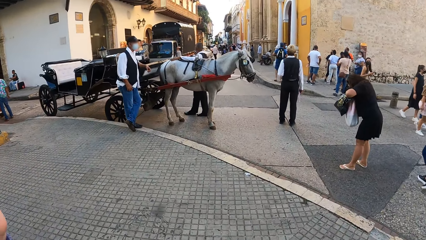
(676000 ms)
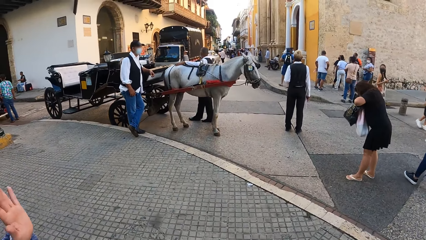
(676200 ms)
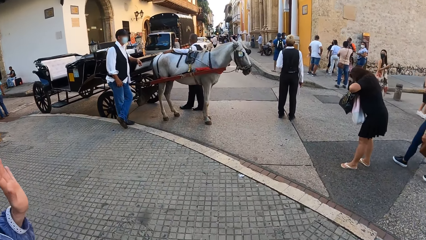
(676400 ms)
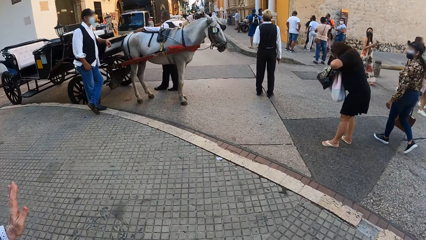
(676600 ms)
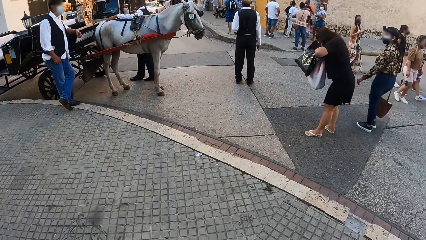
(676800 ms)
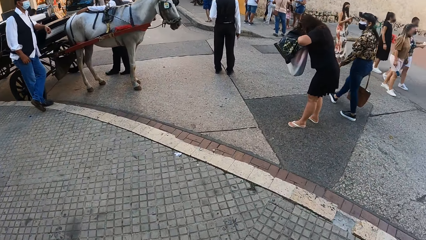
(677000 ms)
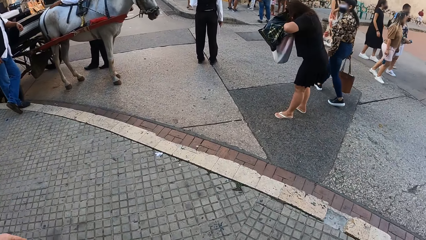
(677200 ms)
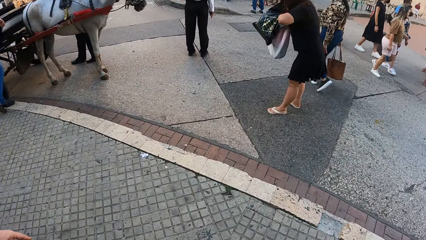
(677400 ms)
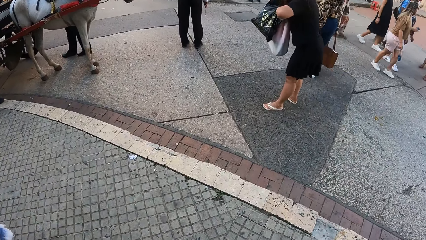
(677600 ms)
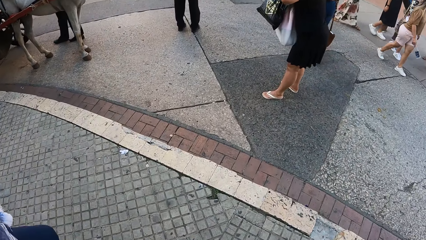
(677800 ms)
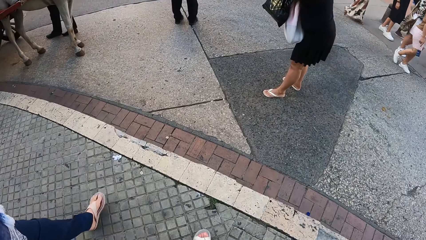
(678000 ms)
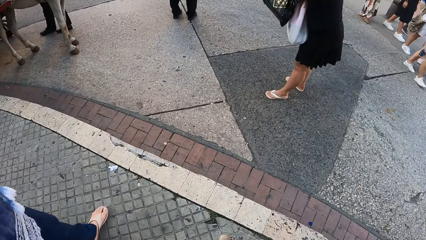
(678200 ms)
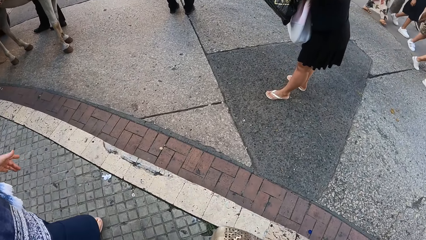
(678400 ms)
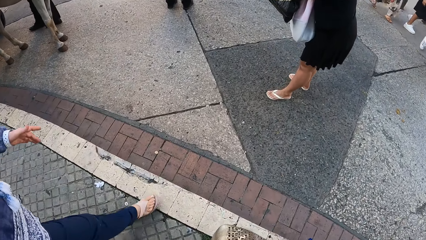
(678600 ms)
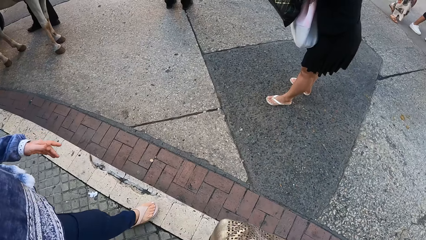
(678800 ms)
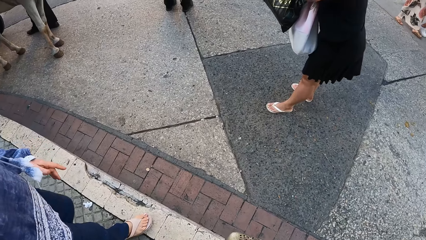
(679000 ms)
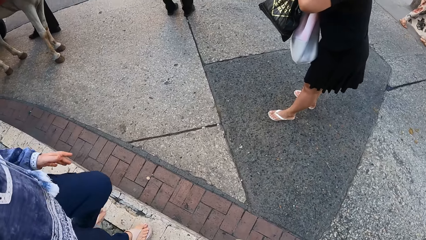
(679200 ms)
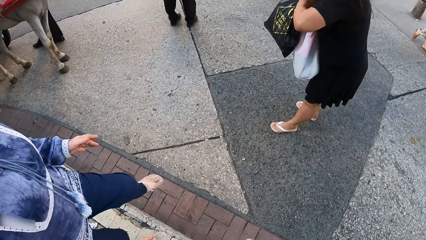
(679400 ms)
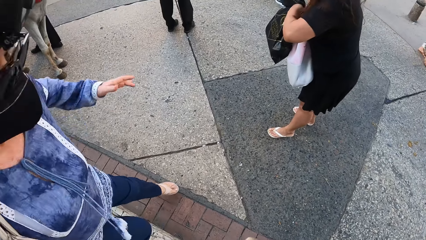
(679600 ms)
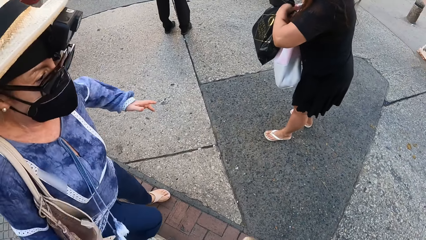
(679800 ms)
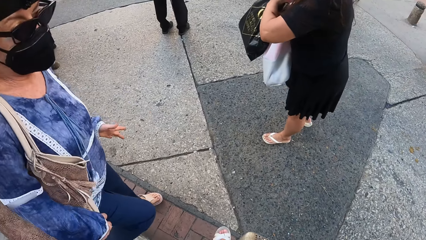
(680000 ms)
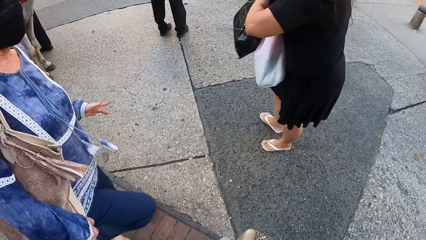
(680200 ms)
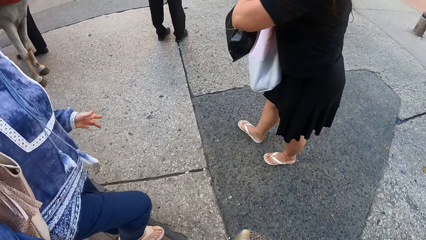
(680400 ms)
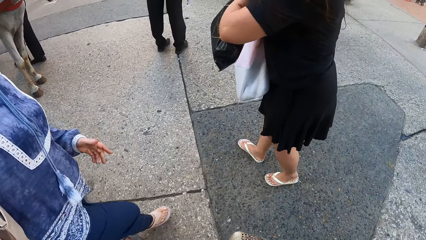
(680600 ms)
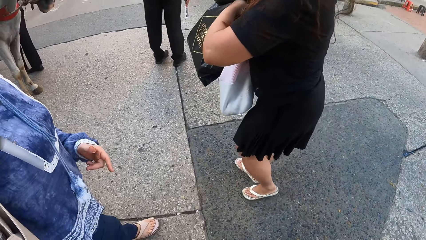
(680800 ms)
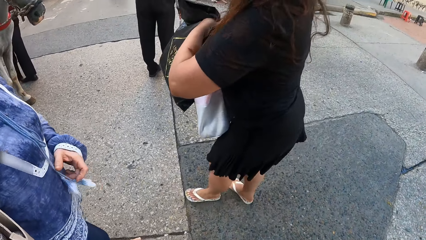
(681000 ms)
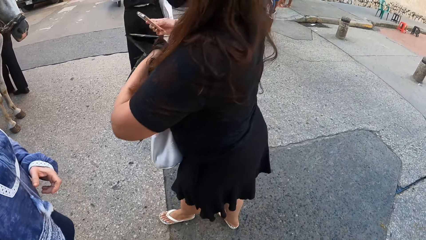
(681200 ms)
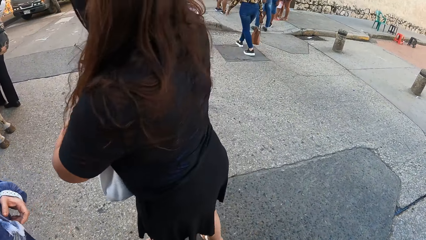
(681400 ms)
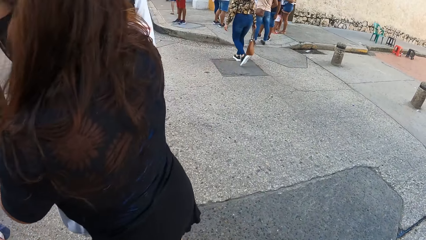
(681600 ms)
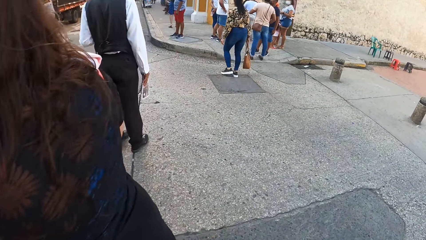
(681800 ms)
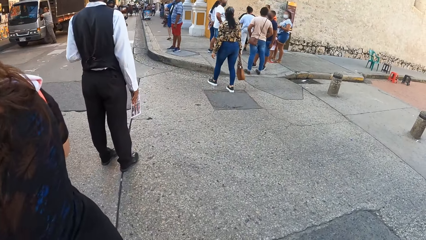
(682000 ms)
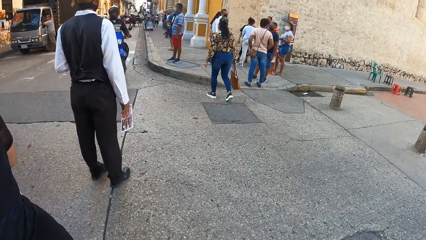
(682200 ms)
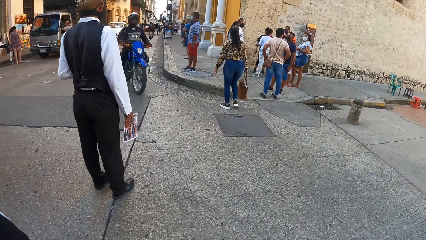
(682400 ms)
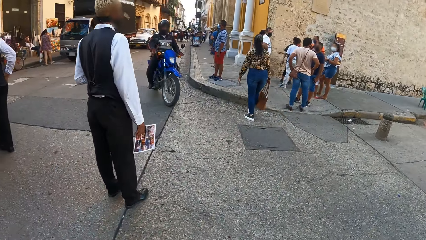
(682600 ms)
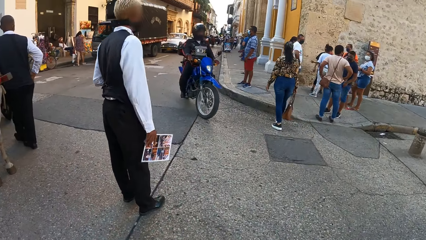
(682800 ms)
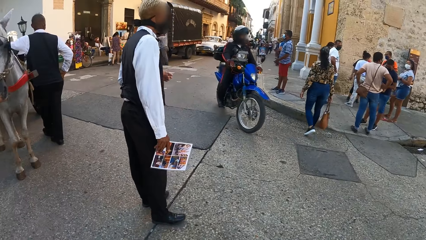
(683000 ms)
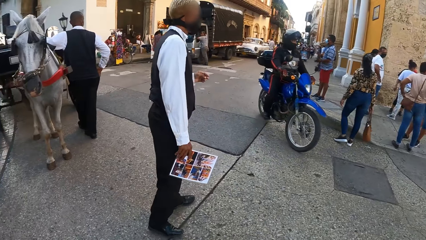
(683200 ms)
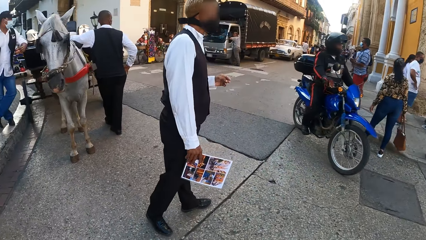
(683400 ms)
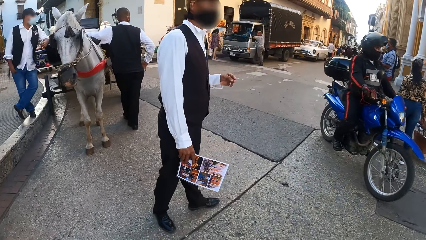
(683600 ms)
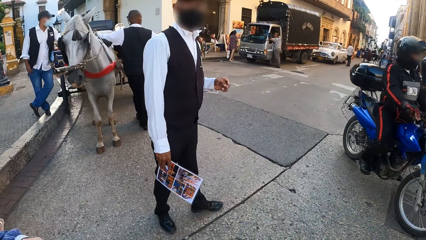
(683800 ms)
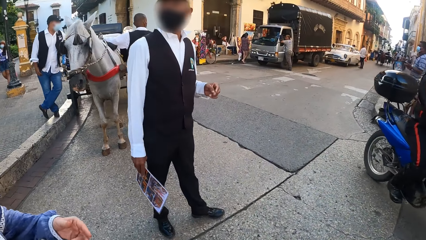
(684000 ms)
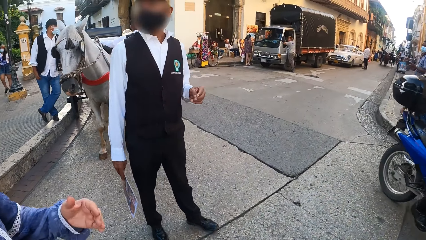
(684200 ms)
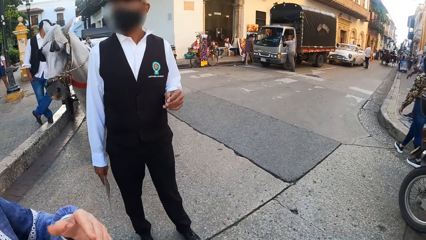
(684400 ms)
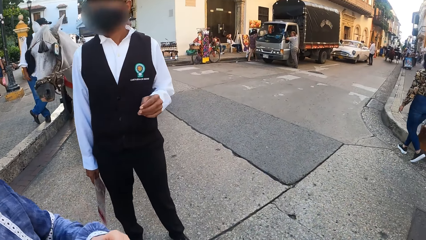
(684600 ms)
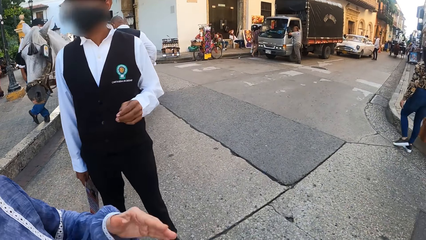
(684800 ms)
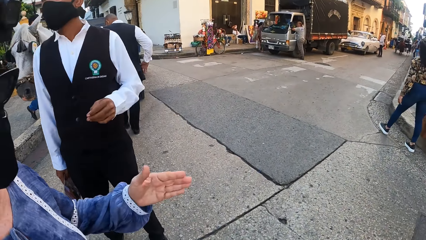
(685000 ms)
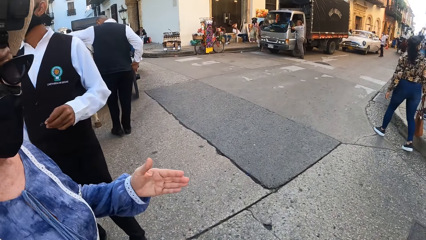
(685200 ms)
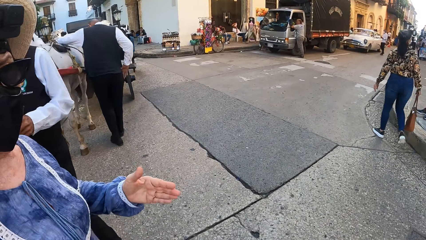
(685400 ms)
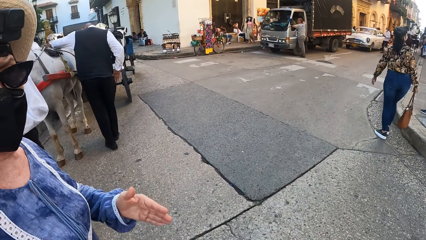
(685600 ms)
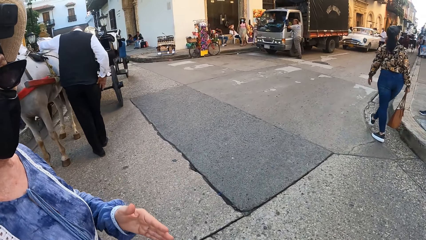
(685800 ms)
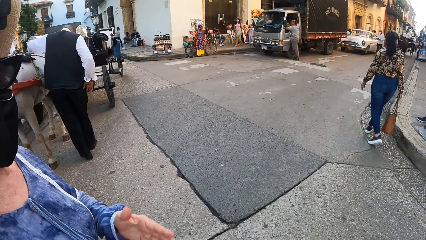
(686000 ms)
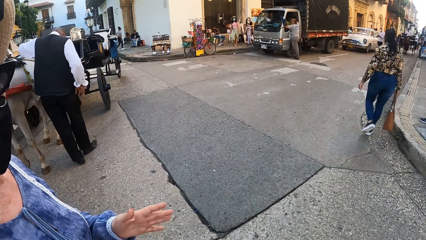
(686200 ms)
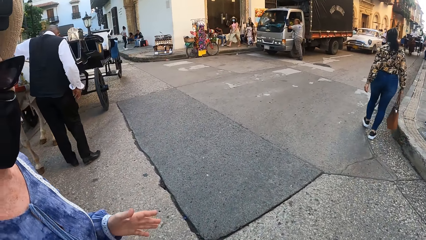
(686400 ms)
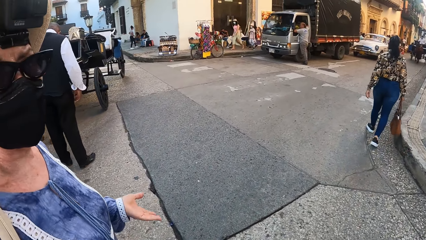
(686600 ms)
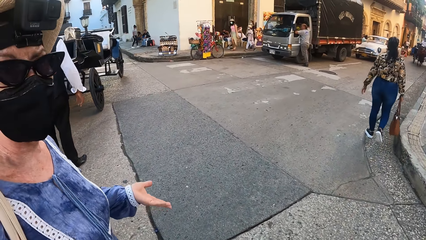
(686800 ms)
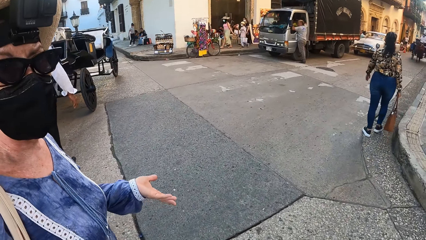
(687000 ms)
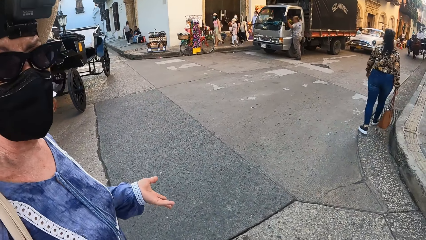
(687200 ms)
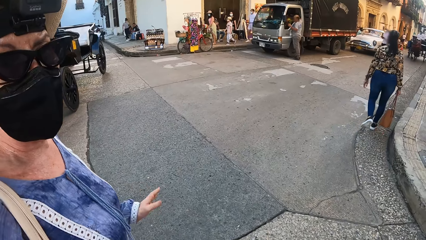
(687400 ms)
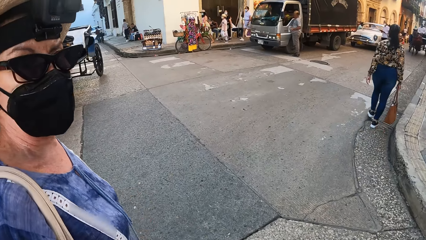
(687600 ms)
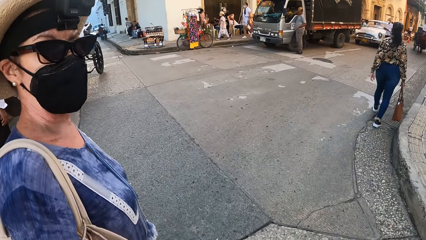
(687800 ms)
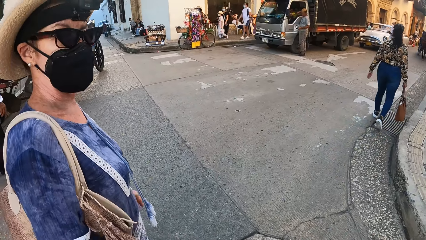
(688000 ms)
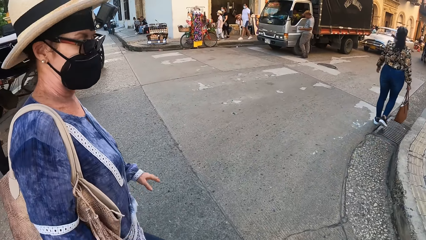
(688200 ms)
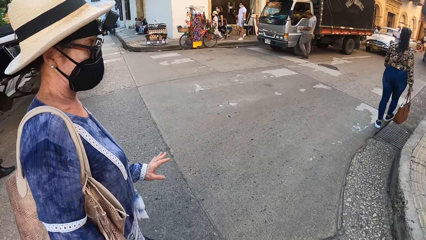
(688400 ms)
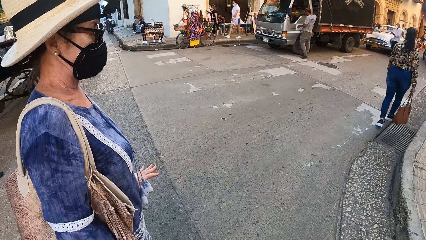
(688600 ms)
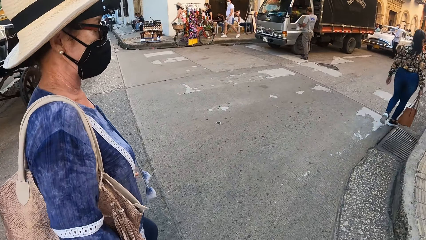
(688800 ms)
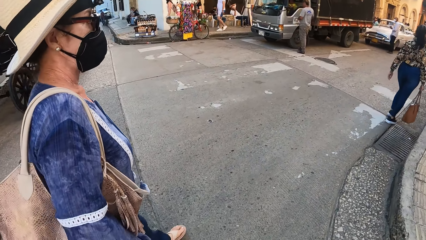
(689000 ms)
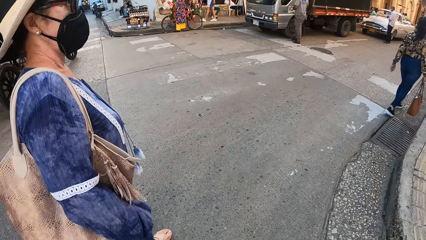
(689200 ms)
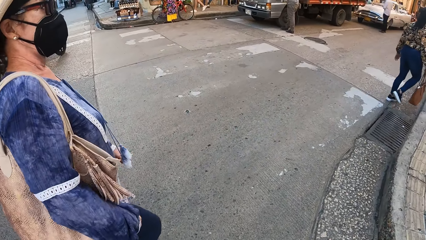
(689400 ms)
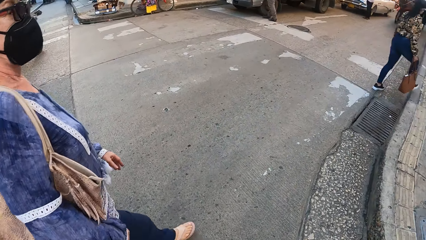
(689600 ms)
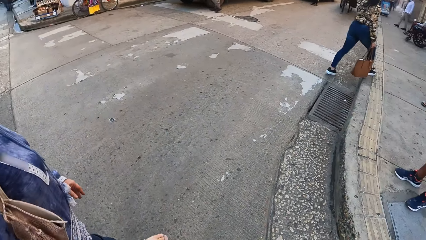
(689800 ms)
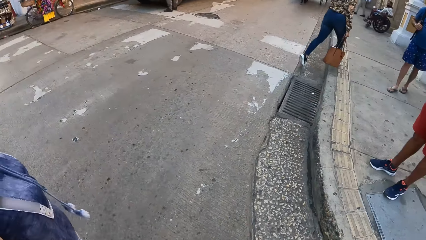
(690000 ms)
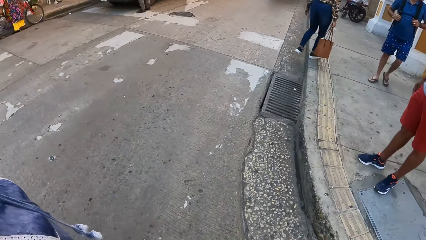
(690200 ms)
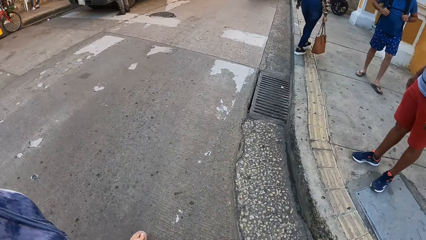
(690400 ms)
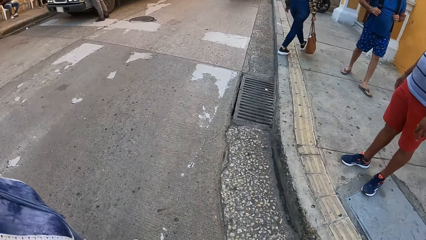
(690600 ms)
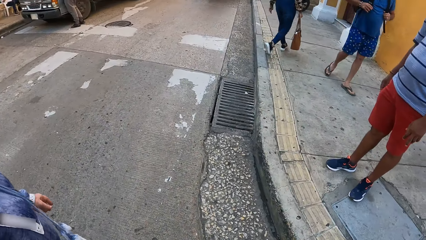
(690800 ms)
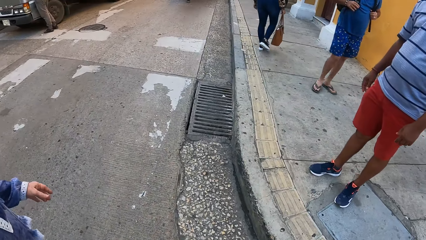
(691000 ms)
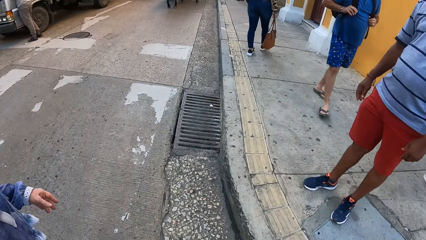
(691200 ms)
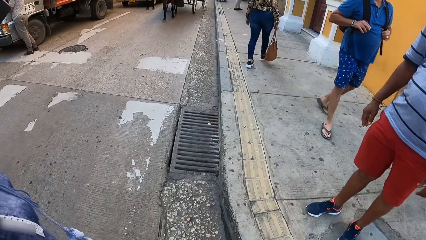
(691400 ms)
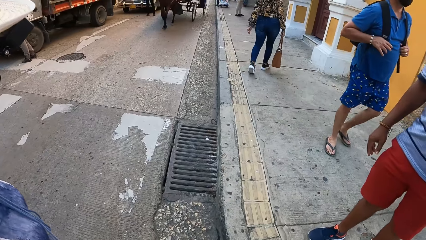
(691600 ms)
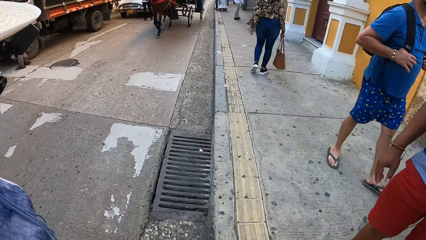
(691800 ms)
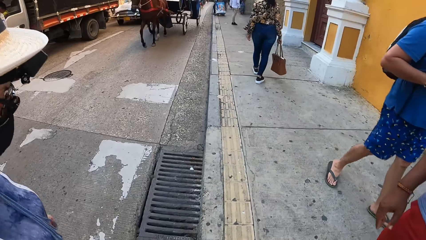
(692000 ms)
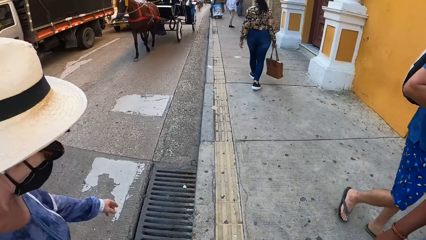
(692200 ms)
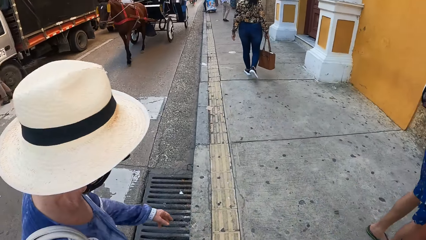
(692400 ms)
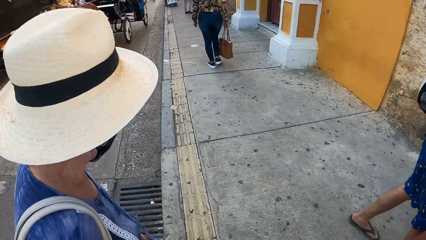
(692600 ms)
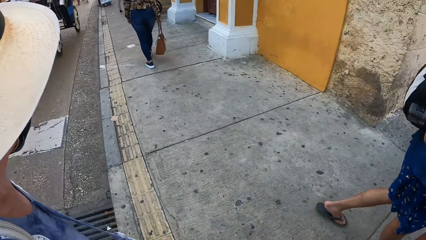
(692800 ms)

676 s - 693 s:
The camera wearer walks around. A woman walks down the stairs. The camera wearer crosses a road. A man drives a motorcycle past the camera wearer. The woman interacts with the camera wearer.
